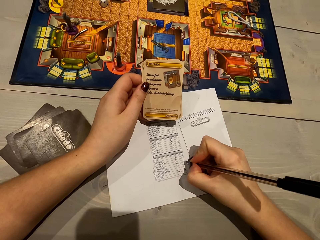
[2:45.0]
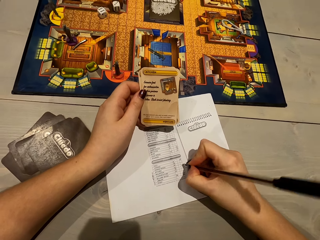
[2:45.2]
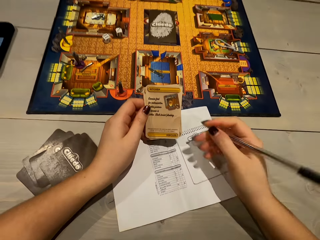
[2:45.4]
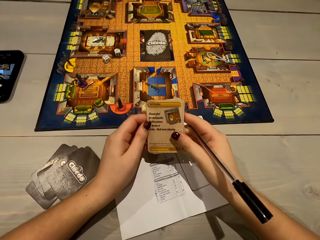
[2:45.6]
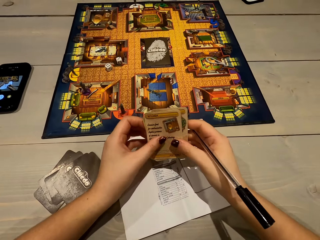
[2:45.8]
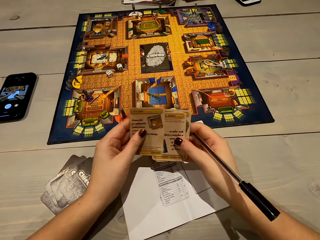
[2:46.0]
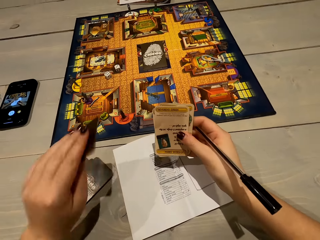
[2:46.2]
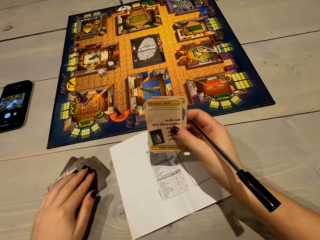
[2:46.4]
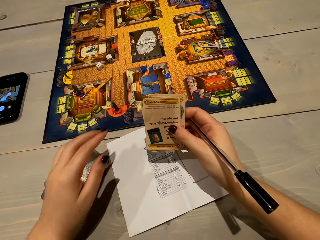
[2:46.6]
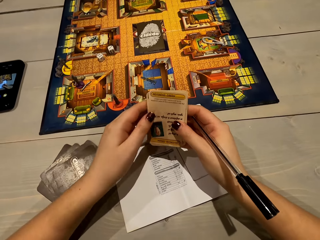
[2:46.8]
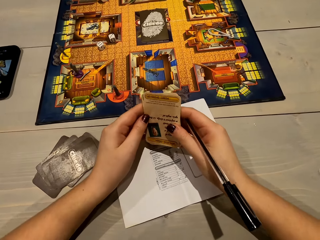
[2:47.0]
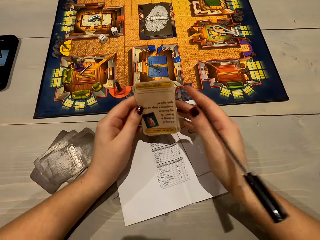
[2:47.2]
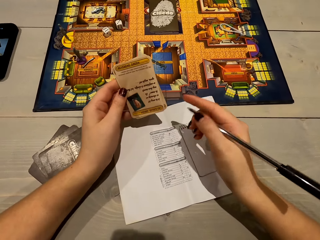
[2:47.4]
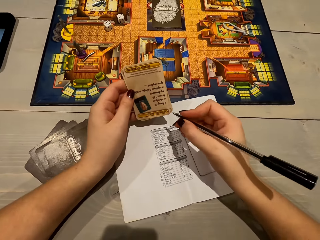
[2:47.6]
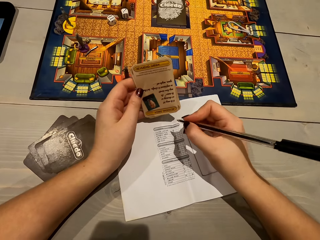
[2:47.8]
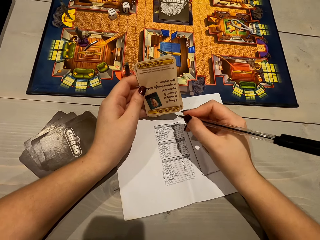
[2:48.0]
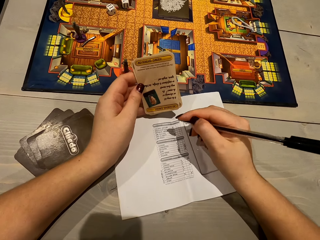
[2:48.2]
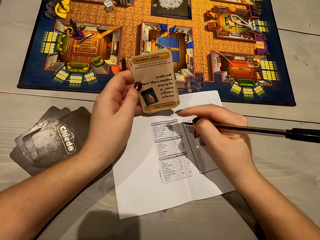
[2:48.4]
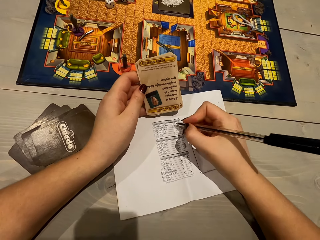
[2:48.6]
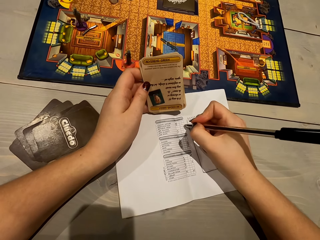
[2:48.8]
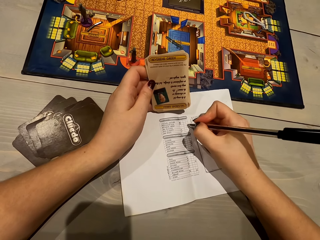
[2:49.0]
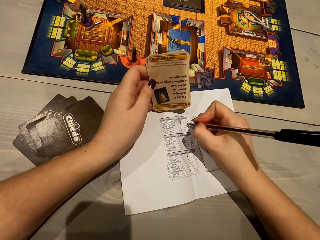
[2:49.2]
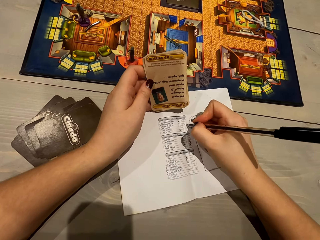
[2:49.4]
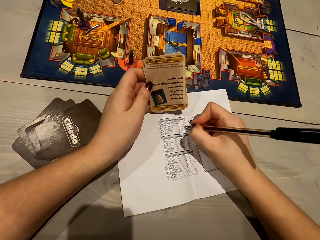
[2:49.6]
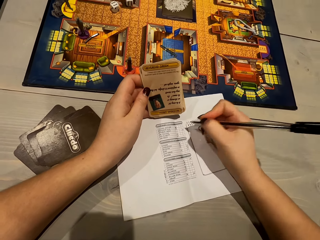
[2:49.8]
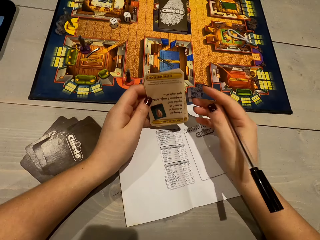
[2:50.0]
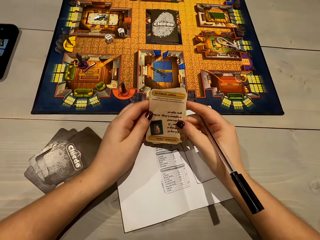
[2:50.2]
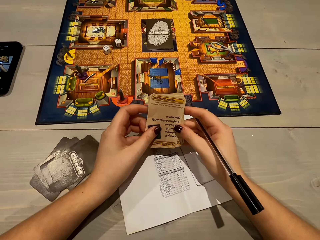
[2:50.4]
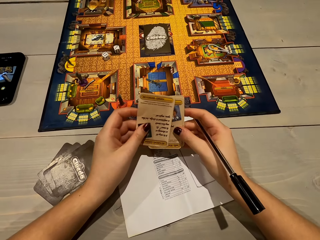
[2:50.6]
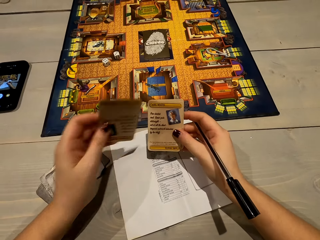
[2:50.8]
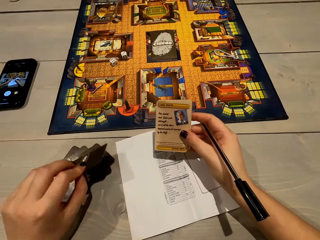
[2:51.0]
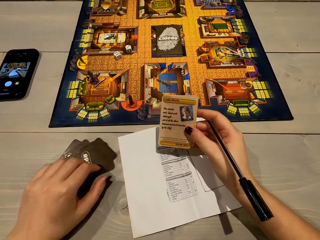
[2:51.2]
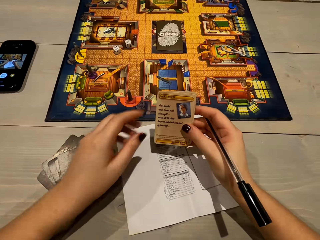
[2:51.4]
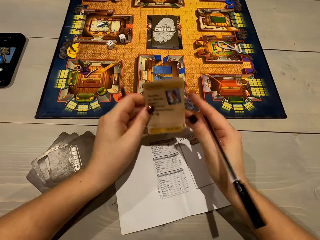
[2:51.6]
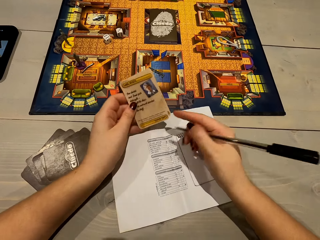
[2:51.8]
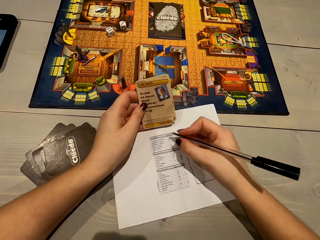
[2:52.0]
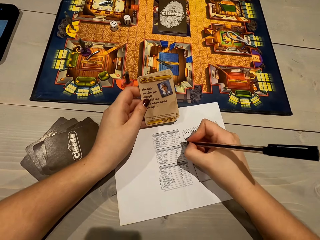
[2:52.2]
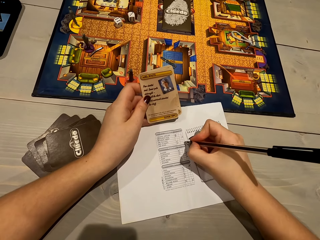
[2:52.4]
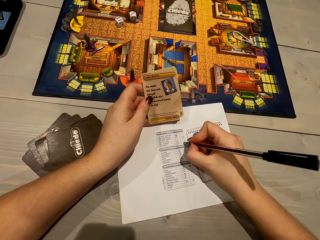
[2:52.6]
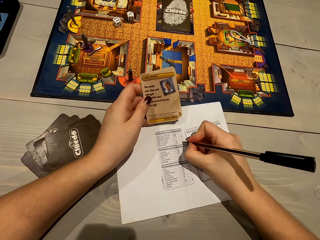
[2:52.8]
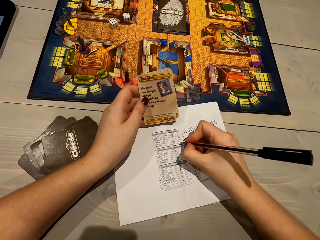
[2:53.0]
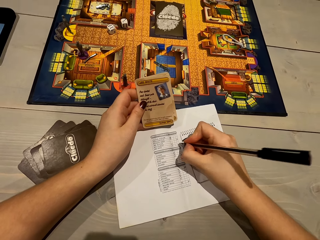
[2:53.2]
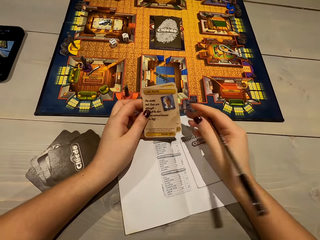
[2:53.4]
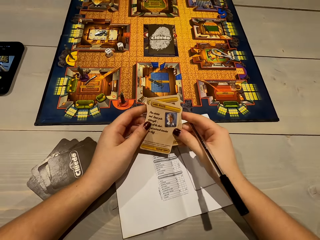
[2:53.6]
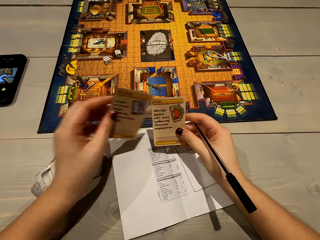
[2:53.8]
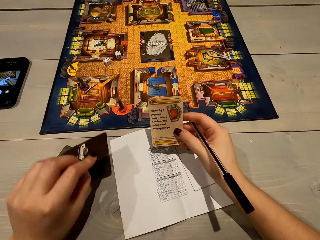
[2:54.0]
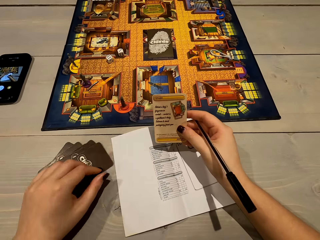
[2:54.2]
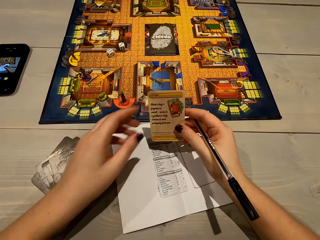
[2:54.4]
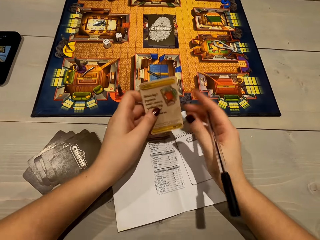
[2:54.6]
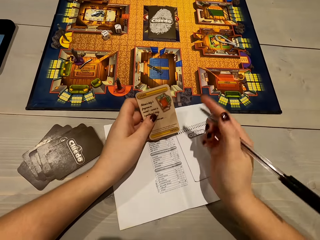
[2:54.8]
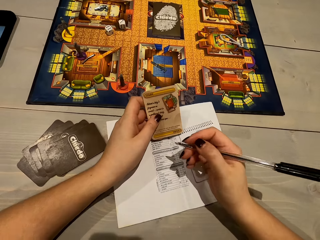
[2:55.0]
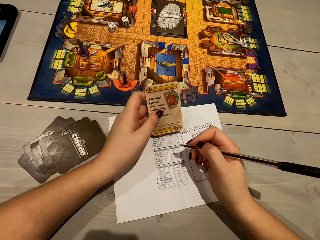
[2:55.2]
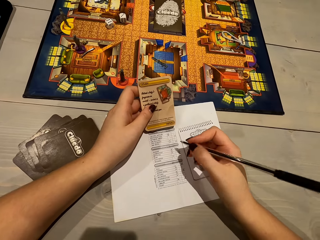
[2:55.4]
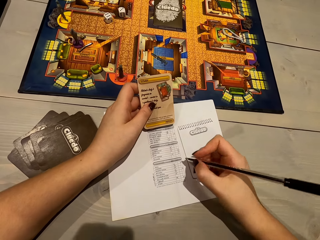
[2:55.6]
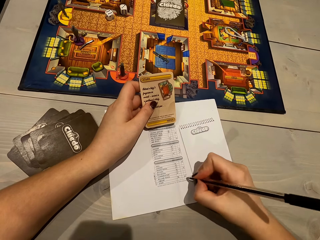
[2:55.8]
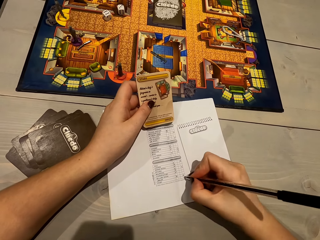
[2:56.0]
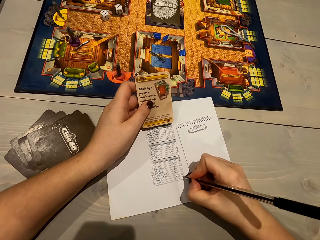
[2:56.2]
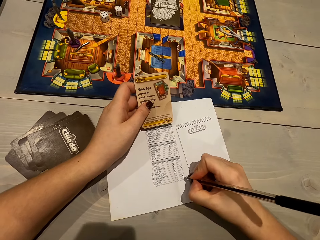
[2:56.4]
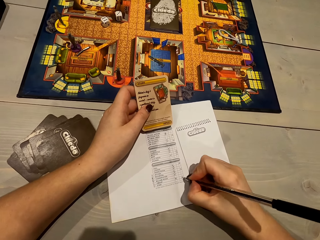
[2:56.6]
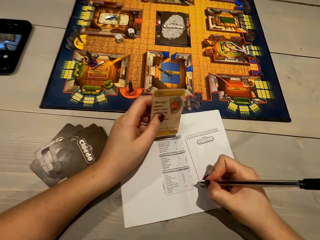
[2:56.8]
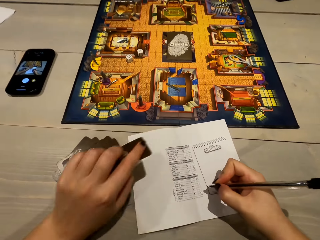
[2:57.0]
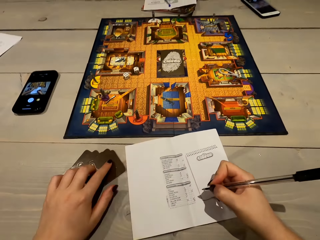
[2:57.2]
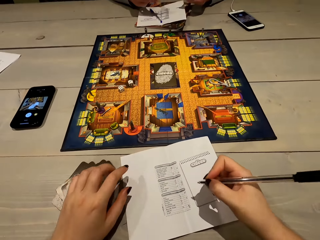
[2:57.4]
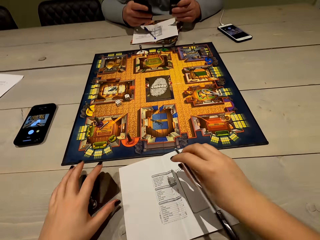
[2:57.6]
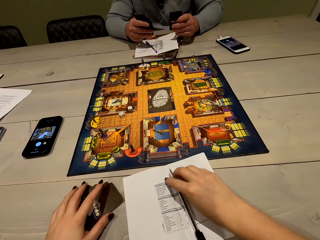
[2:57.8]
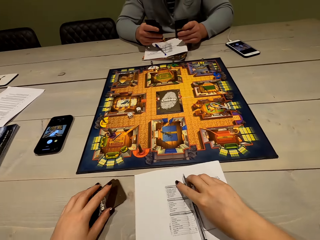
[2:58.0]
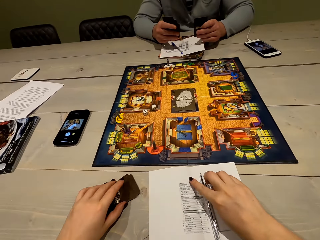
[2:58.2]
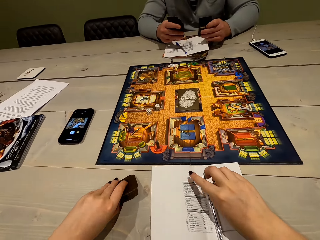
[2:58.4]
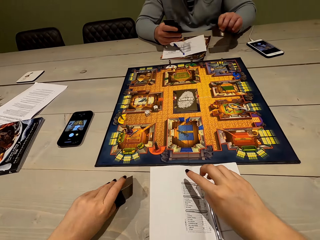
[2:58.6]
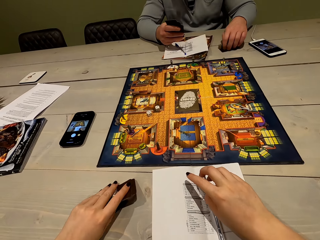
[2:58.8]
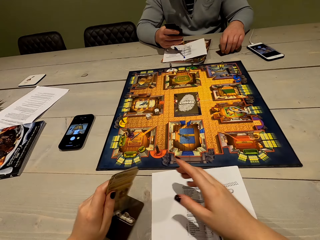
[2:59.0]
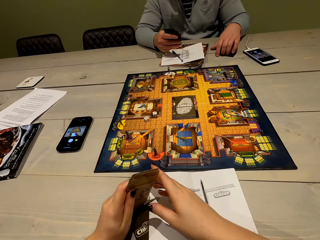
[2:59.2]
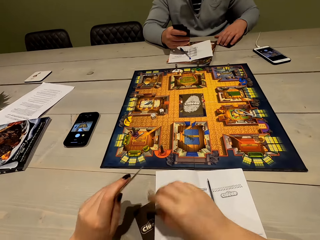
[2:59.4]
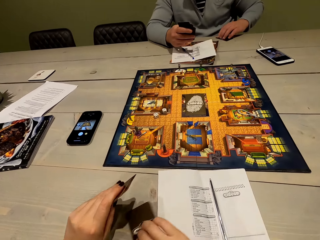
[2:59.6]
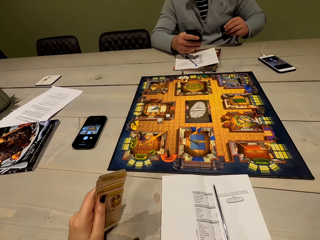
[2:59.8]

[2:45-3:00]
The camera wearer moves the right hand. They pull a playing card and drop the playing card on the table. They hold the playing card. They move the right hand. They write on the paper. They move the right hand. They pull the playing card and drop the playing card on the table. They move the right hand. They write on the paper. They hold the playing card. They pull the playing card and place the playing card on the table. They move the right hand. They write on the paper. They drop the playing card on the table. They place the playing card on the paper. They pull the playing card.

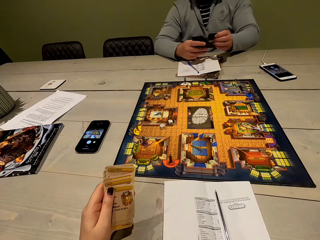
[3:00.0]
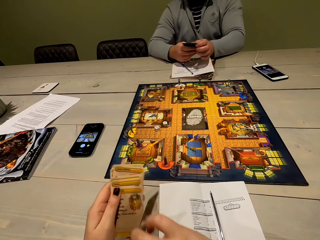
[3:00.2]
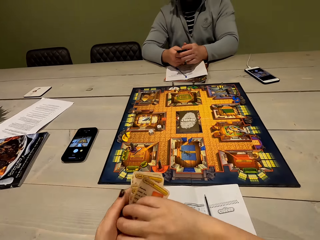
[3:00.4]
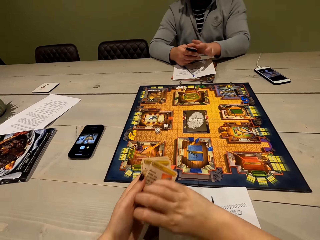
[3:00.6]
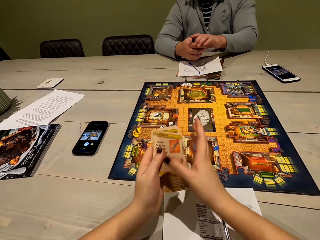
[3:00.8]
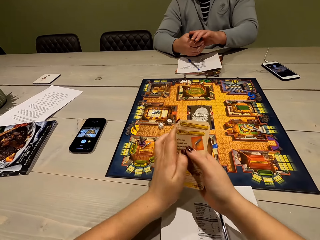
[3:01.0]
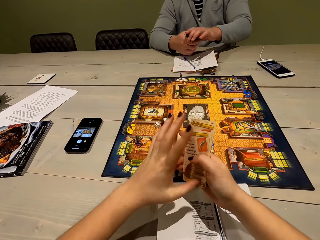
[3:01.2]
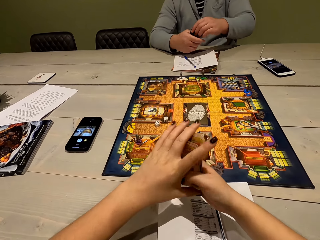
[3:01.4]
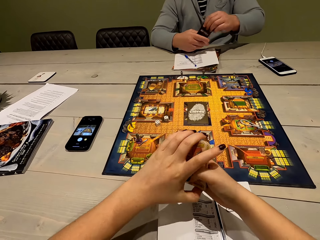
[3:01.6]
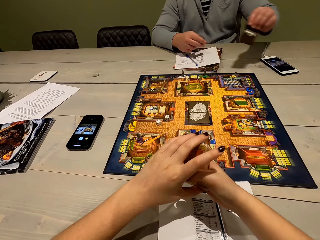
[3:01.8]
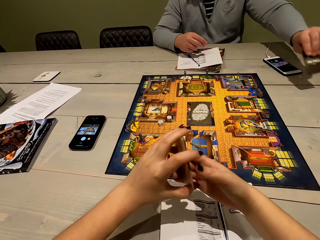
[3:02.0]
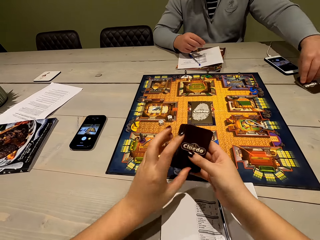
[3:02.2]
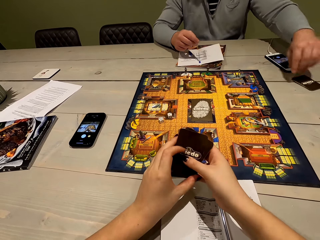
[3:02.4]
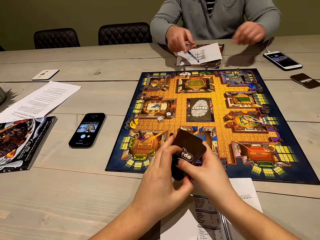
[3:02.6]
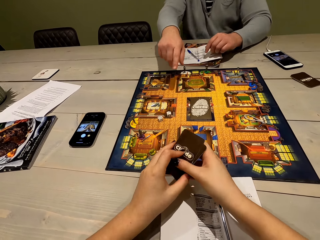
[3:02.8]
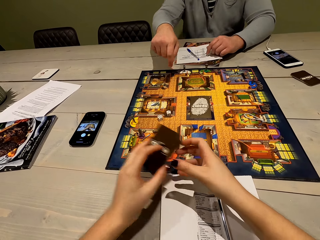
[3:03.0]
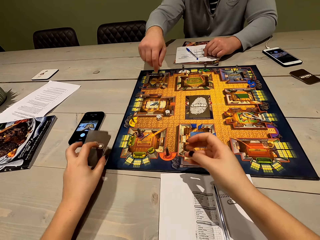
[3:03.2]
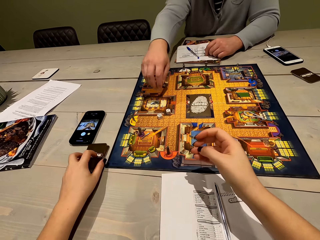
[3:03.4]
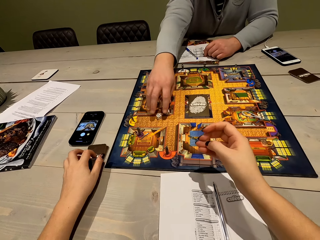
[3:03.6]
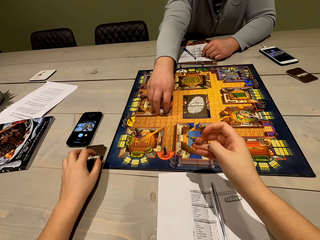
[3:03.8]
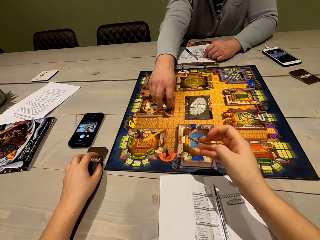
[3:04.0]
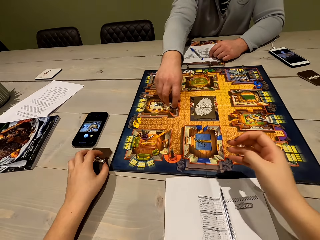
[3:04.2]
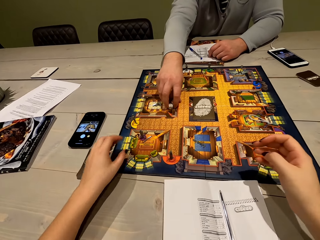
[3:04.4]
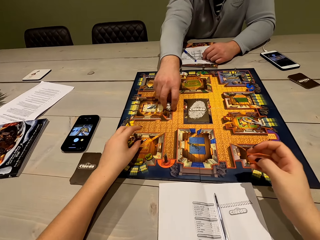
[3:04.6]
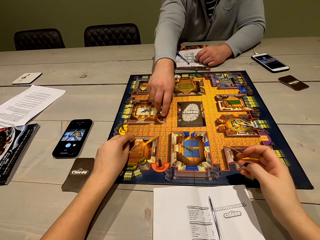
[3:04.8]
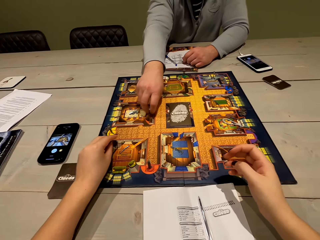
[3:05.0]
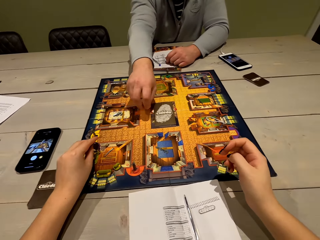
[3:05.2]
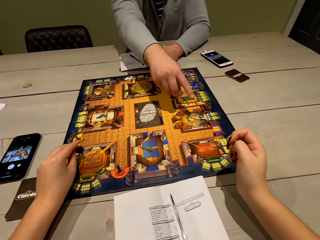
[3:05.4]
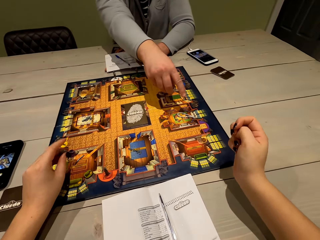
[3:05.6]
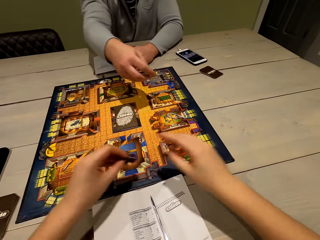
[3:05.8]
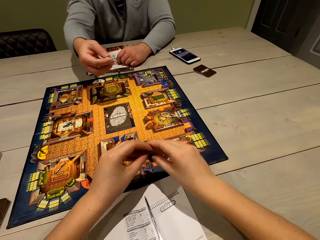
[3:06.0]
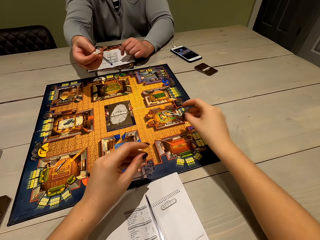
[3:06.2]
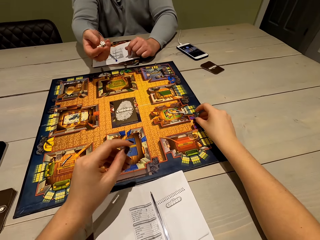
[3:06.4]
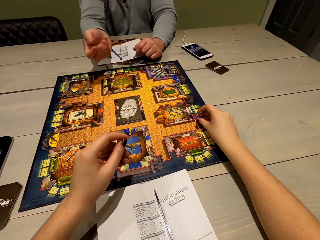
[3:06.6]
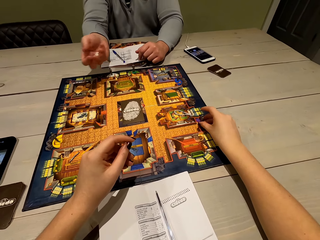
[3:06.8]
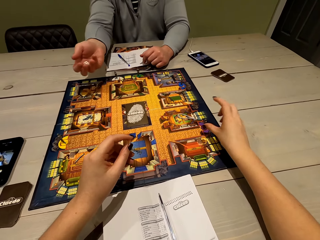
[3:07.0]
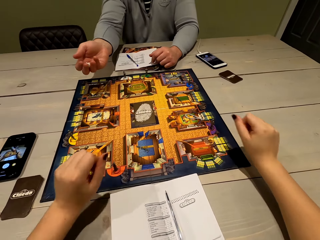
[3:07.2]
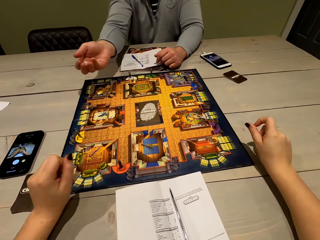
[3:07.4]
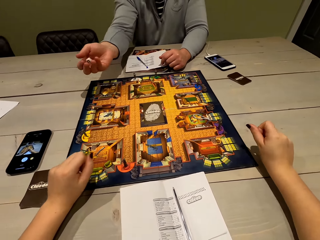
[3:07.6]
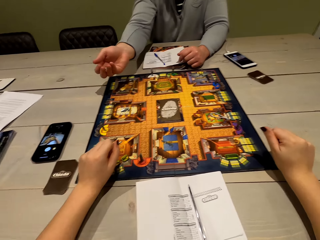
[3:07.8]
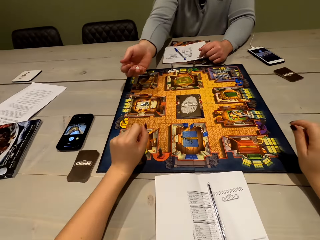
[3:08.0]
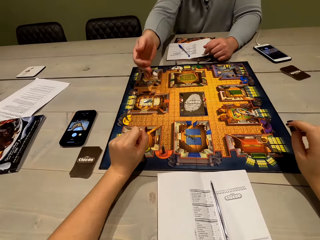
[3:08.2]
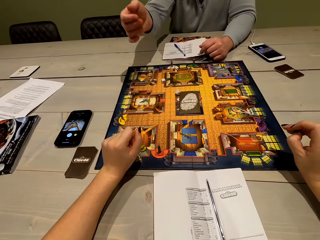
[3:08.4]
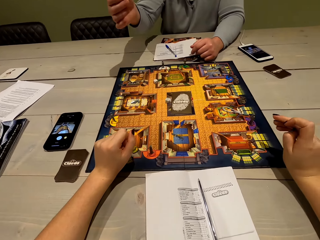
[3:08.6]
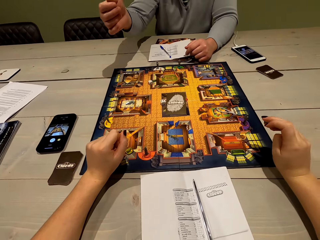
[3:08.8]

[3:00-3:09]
The camera wearer lifts the playing card. They align the cards and shuffle the playing card. A man picks up a dice. The camera wearer picks up poker chips and transfers the poker chips to the right hand. The man shuffles the dice.
